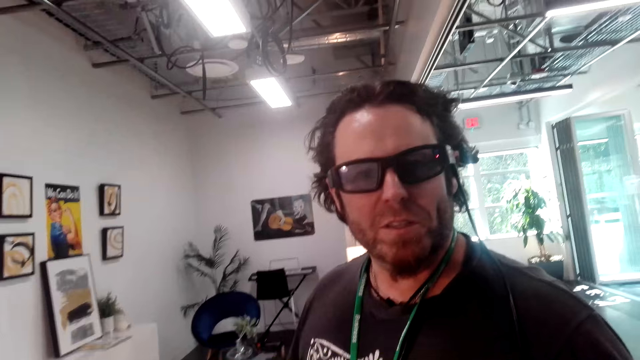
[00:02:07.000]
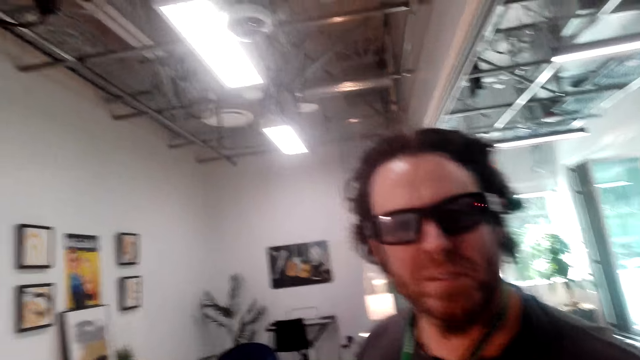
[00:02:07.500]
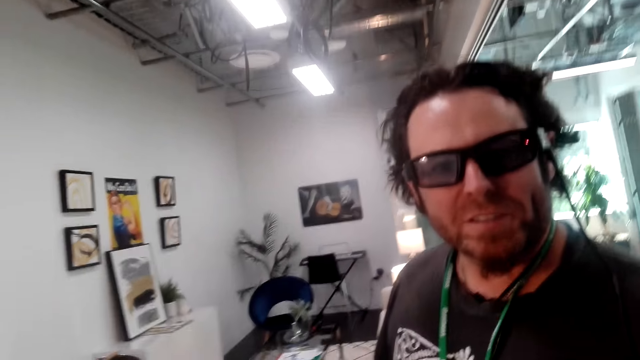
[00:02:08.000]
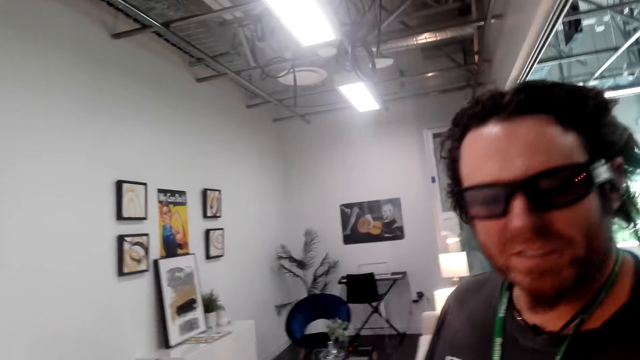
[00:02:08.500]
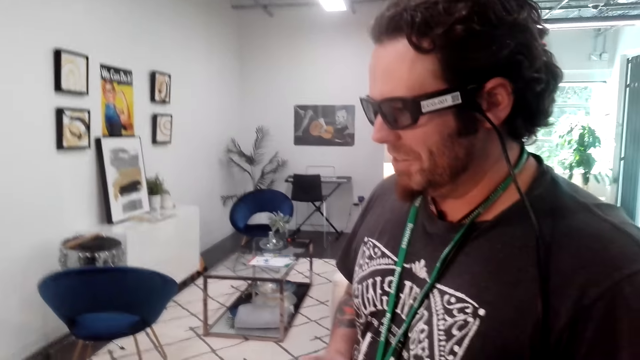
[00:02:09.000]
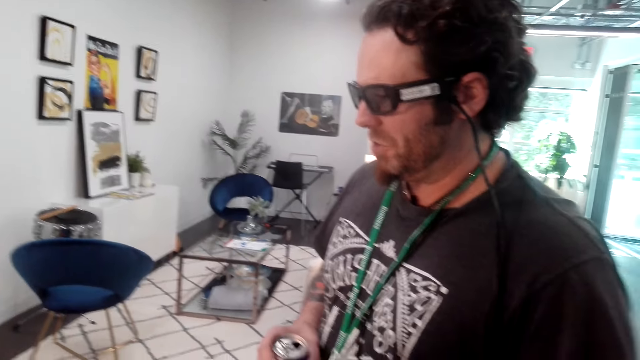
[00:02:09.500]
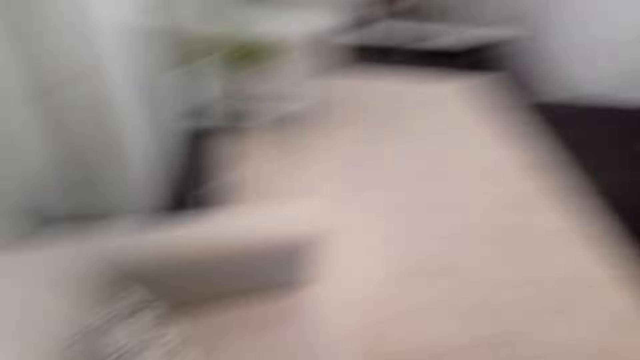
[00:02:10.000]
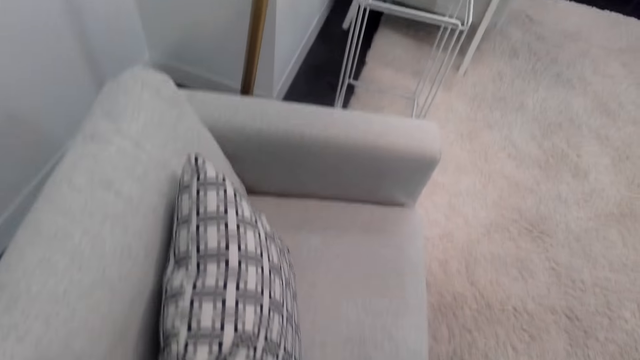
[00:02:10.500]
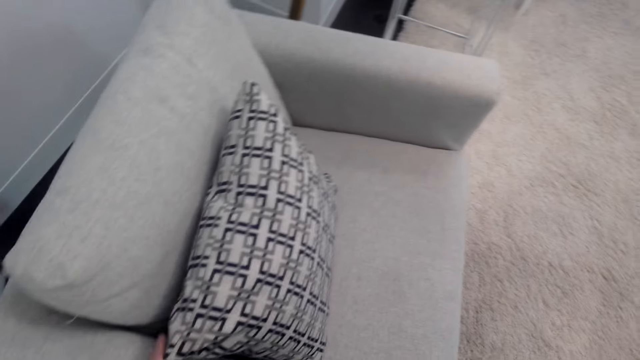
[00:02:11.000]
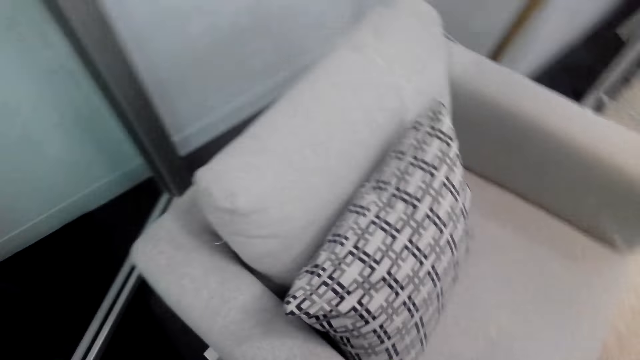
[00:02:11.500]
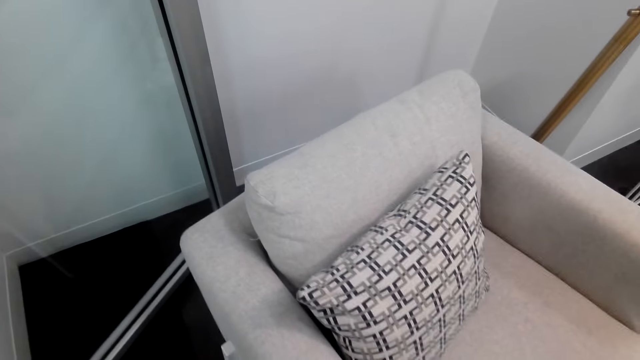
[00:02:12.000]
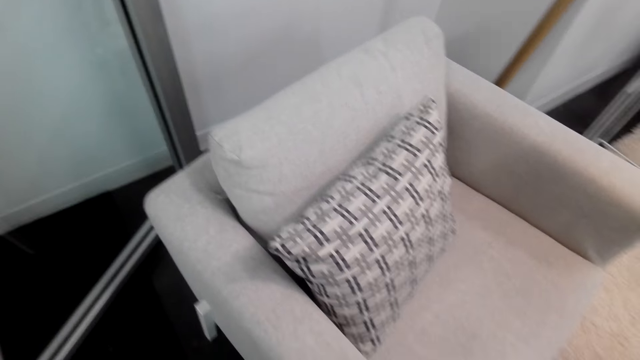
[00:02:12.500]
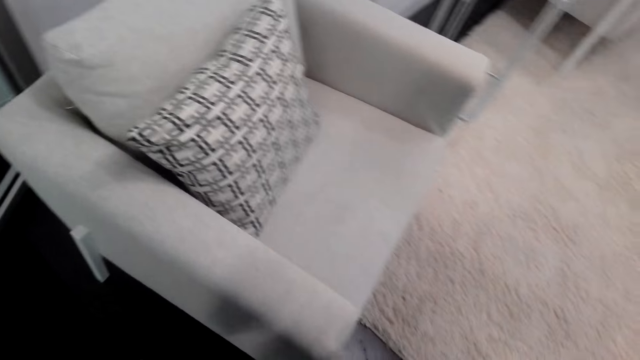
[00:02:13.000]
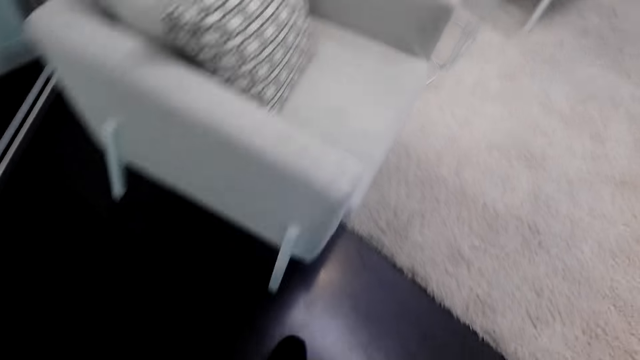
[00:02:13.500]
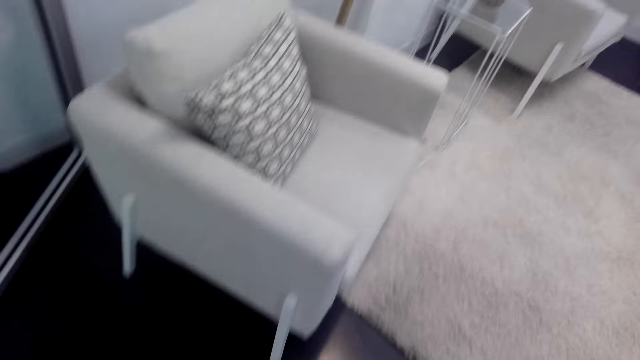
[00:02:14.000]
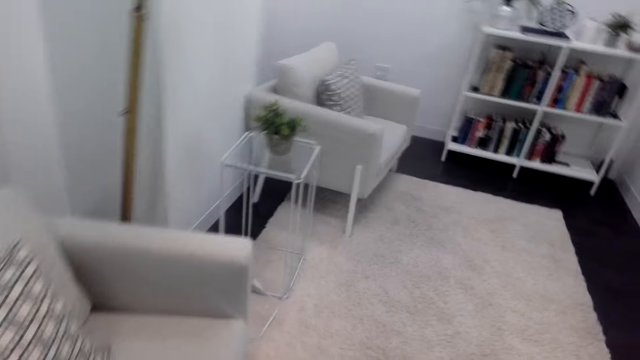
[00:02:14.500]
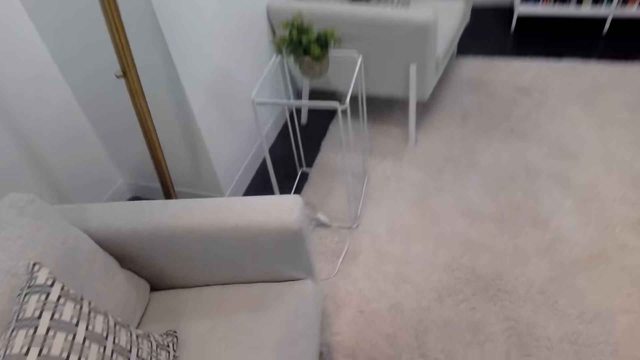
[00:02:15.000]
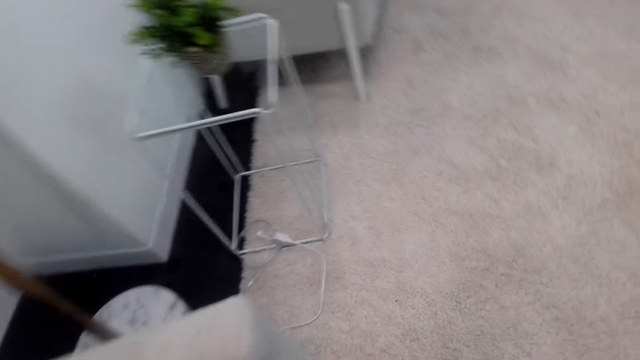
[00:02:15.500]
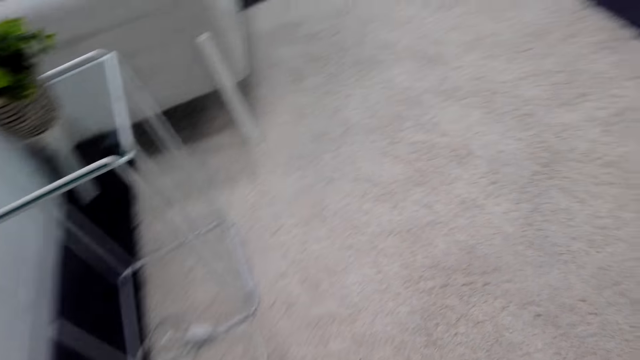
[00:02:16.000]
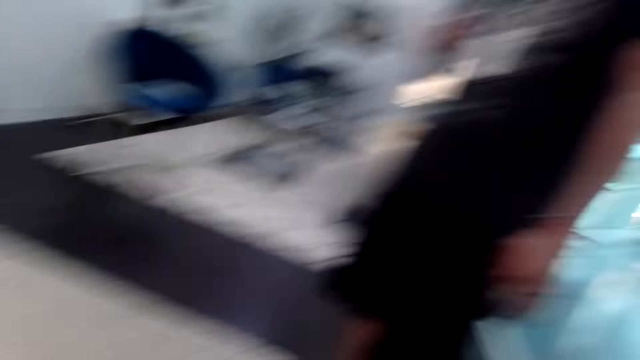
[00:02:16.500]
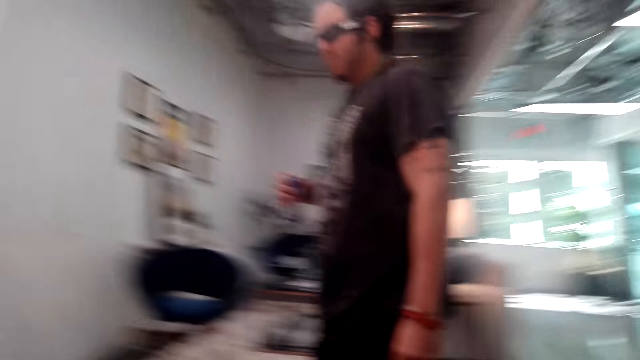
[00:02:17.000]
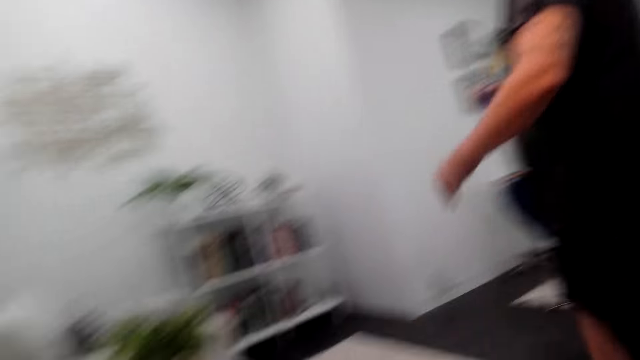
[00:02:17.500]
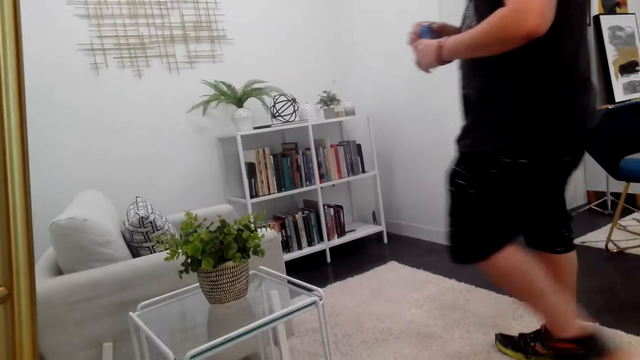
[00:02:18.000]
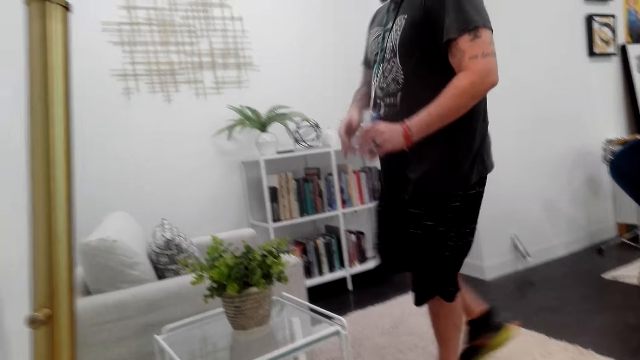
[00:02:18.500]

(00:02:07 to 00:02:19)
The camera wearer looks around. They walk around the room. A man walks around the room.

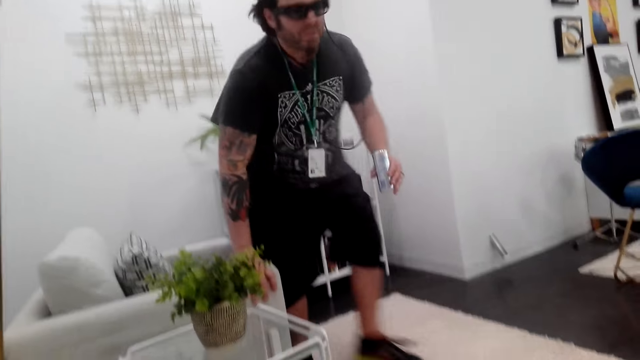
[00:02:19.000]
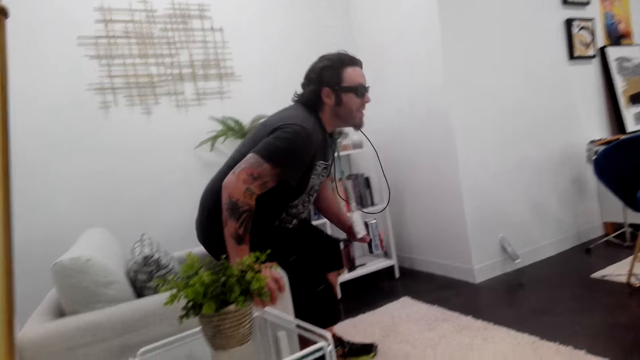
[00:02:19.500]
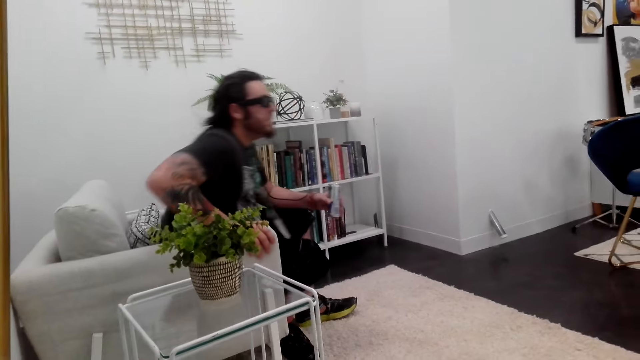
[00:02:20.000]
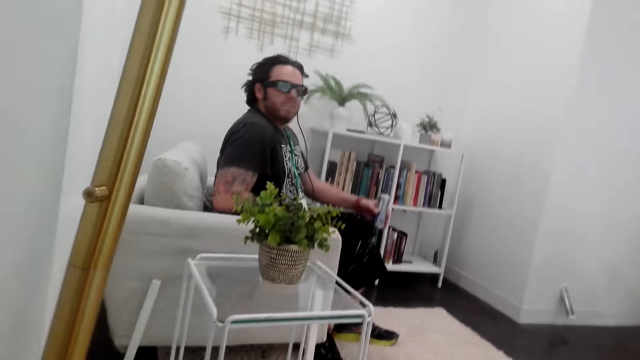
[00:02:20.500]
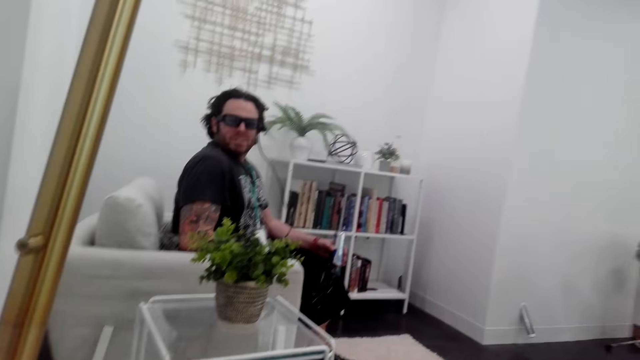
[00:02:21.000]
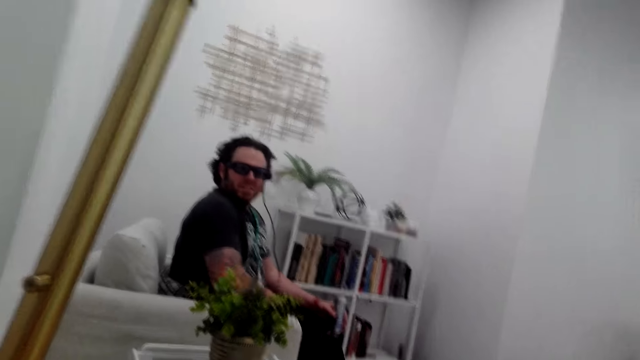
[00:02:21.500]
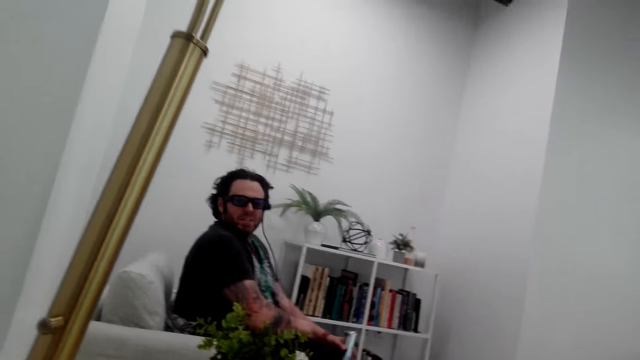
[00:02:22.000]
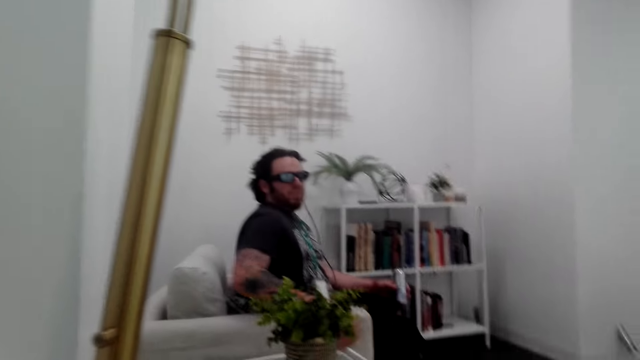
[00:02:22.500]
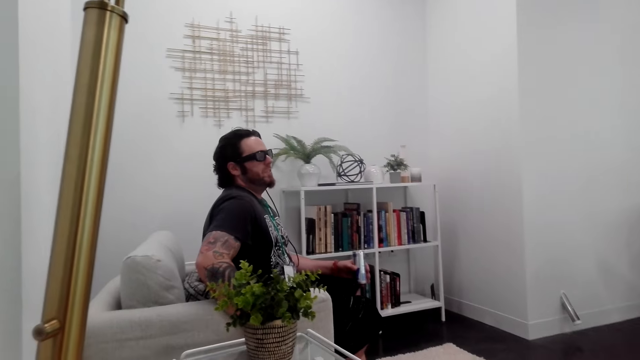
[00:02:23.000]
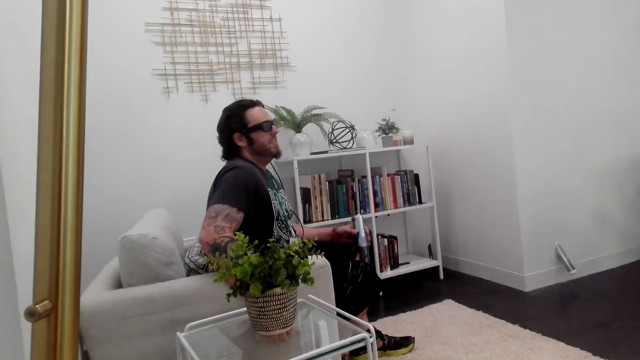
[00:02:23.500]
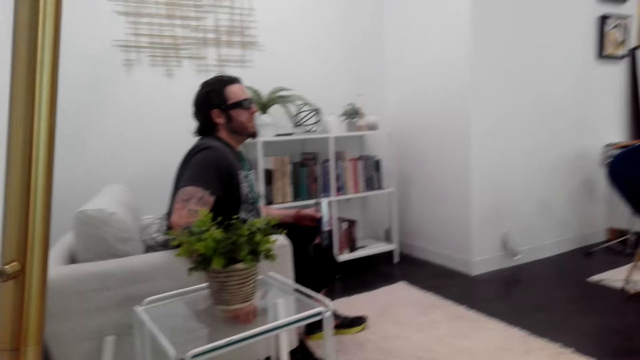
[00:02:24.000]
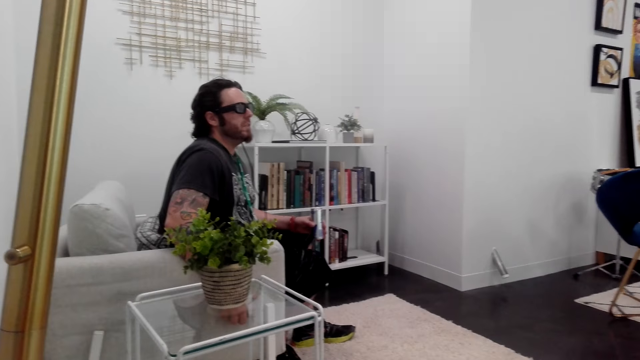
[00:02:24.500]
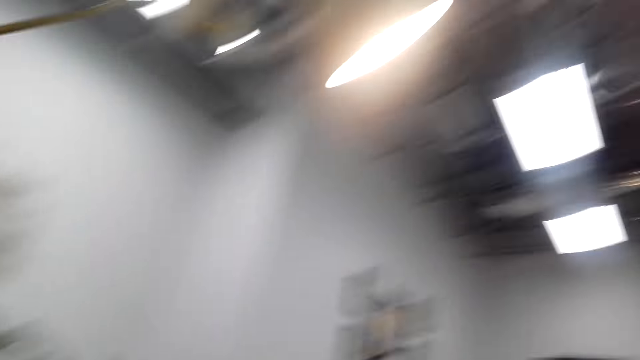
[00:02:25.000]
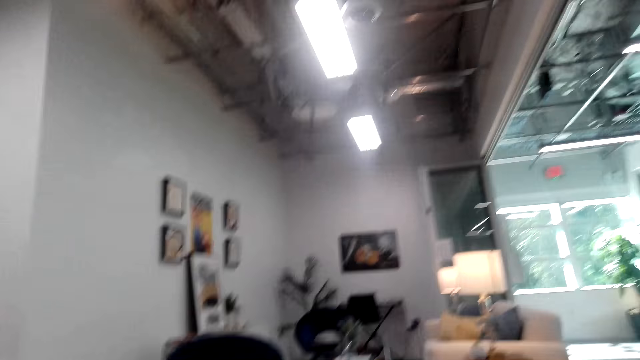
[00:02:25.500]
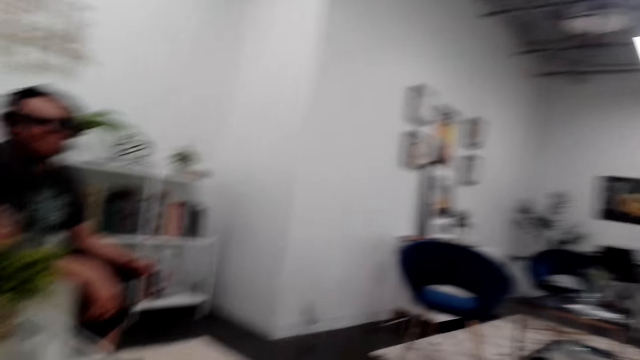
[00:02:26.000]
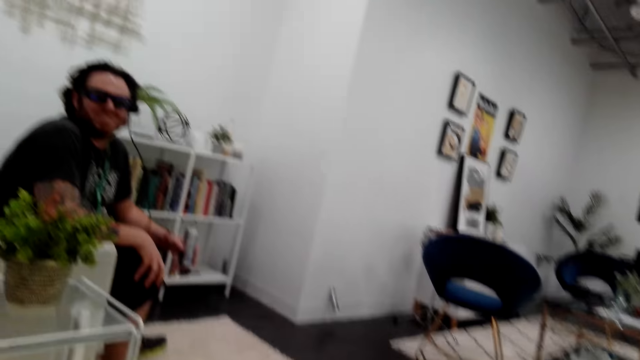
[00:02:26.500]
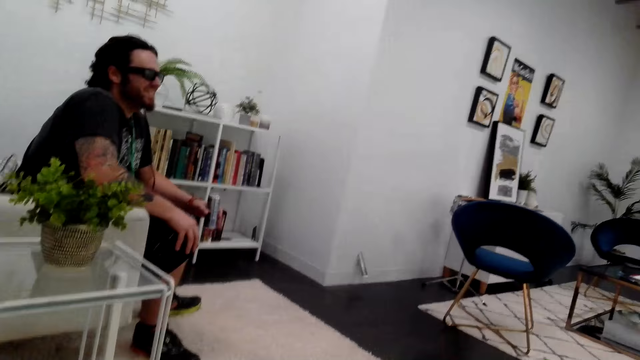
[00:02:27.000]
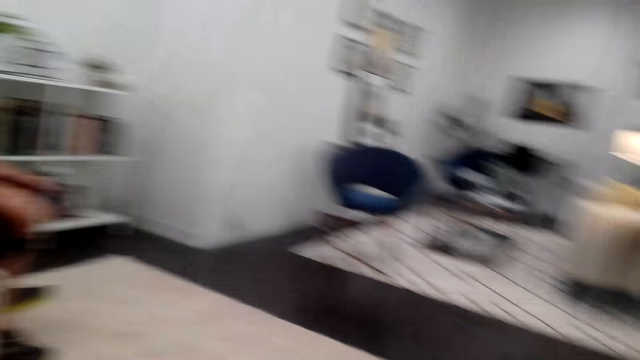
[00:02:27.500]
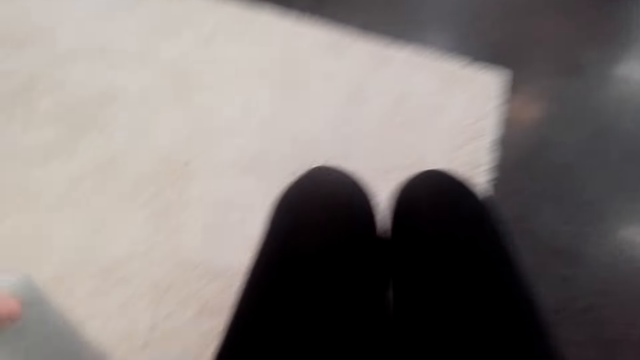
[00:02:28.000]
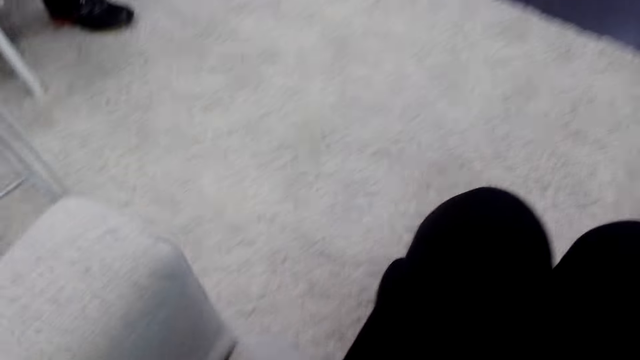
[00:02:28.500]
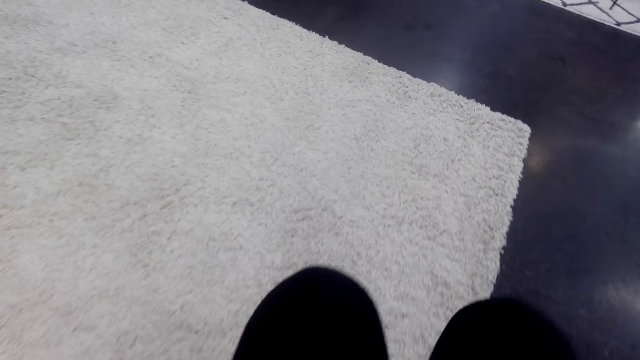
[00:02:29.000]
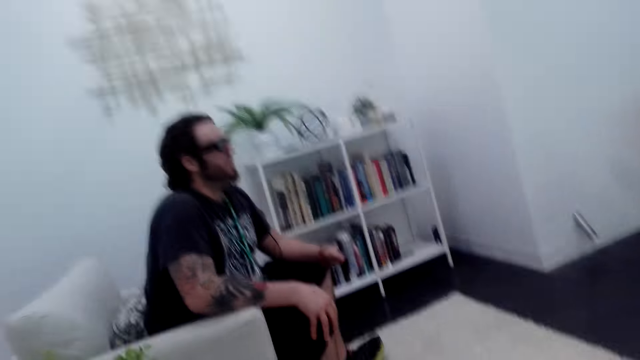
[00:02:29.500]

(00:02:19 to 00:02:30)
A man sits on the sofa. The man interacts with the camera wearer. The camera wearer looks around. The man converses with the camera wearer. The camera wearer moves their feet and sits on the sofa.
